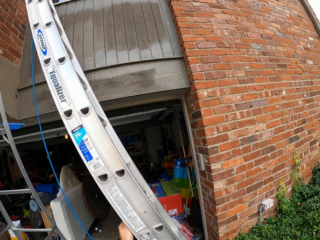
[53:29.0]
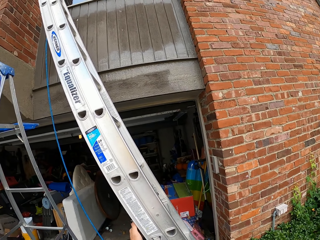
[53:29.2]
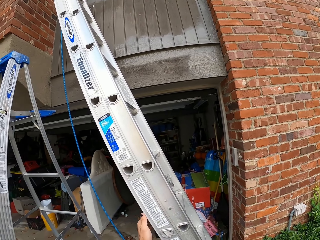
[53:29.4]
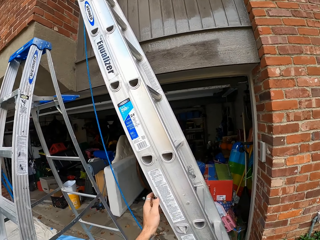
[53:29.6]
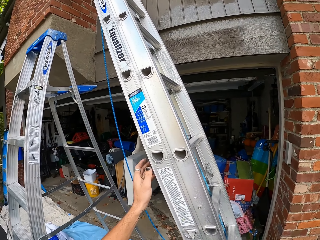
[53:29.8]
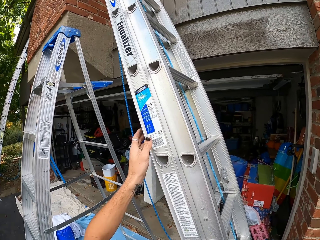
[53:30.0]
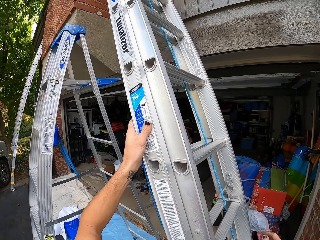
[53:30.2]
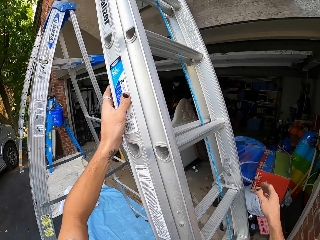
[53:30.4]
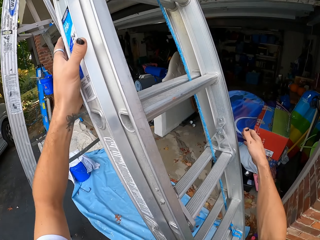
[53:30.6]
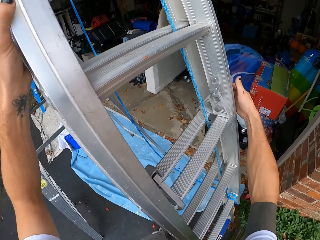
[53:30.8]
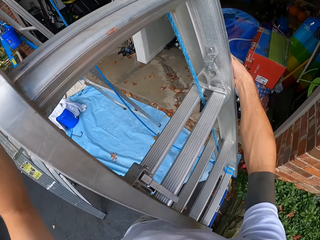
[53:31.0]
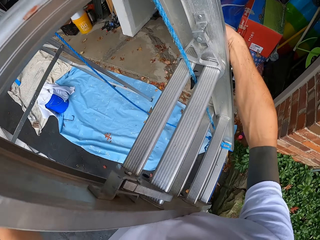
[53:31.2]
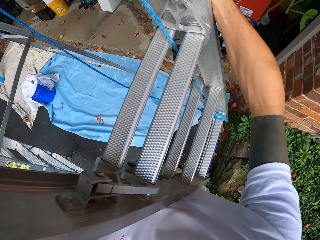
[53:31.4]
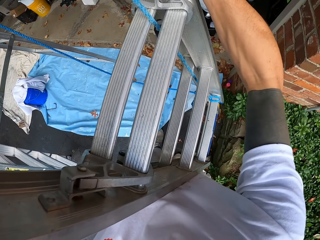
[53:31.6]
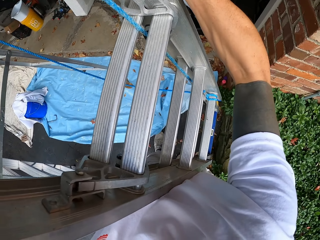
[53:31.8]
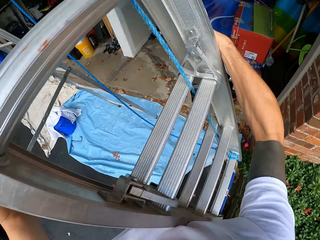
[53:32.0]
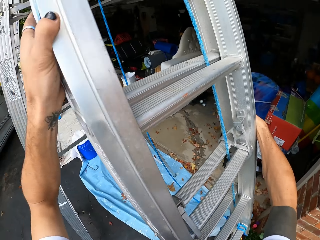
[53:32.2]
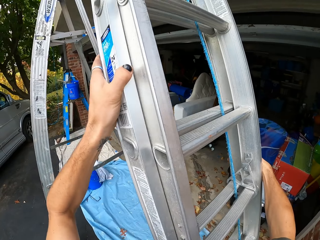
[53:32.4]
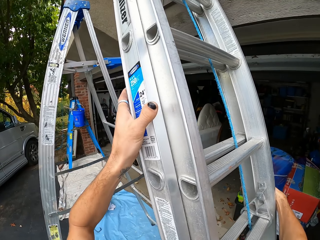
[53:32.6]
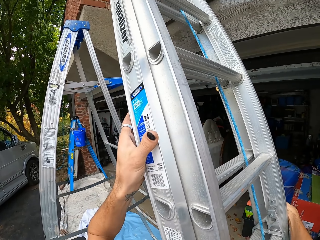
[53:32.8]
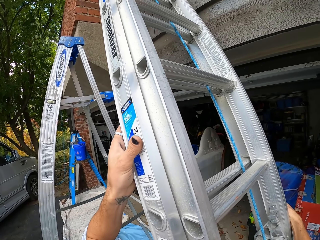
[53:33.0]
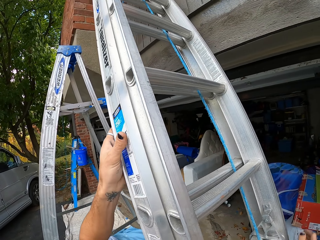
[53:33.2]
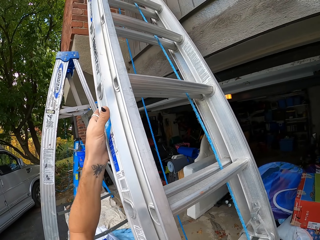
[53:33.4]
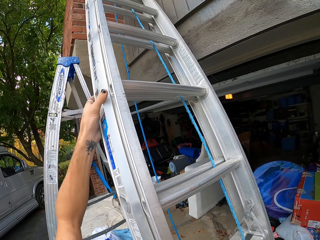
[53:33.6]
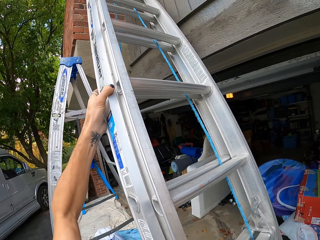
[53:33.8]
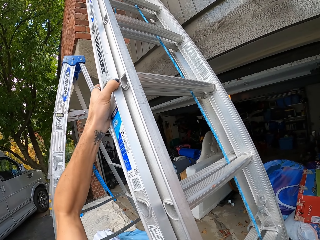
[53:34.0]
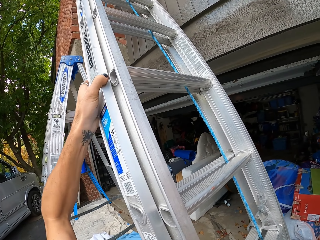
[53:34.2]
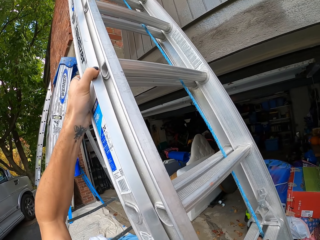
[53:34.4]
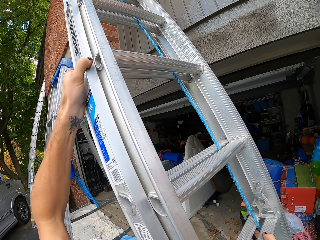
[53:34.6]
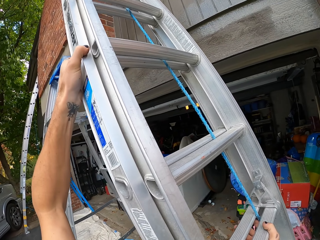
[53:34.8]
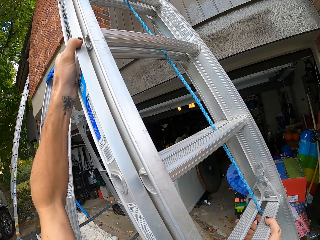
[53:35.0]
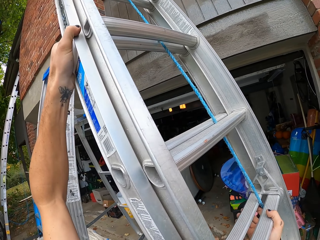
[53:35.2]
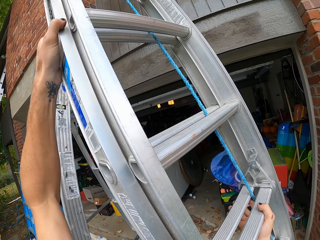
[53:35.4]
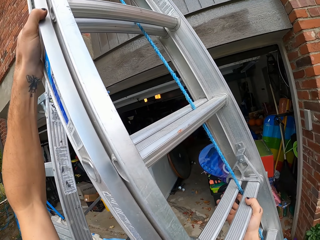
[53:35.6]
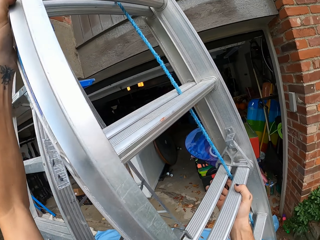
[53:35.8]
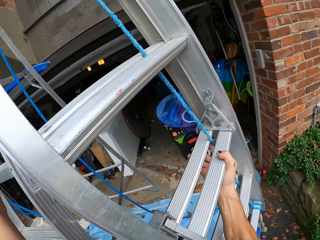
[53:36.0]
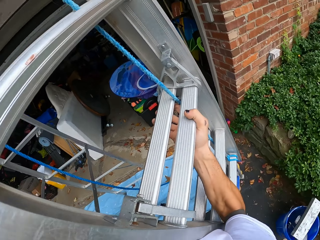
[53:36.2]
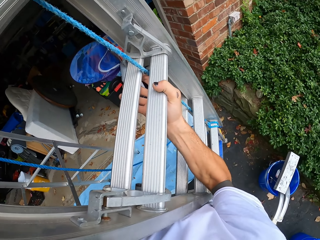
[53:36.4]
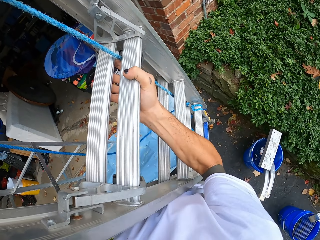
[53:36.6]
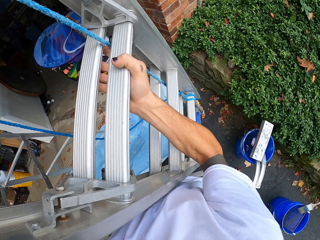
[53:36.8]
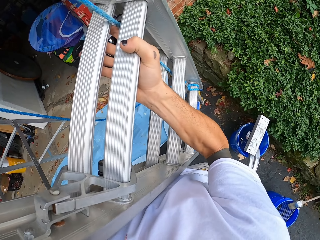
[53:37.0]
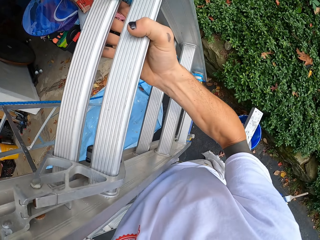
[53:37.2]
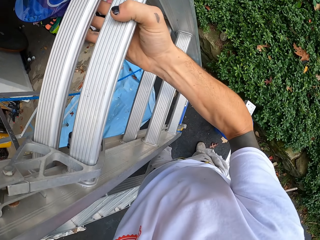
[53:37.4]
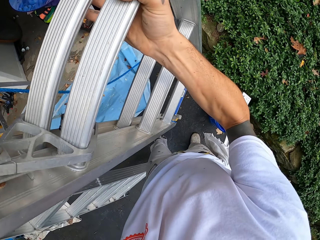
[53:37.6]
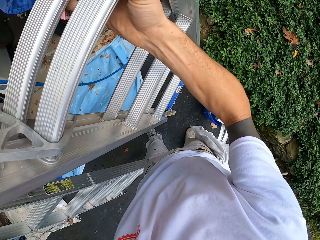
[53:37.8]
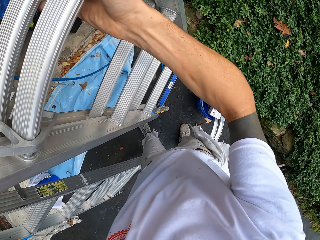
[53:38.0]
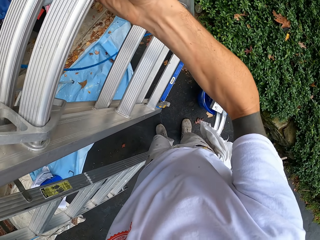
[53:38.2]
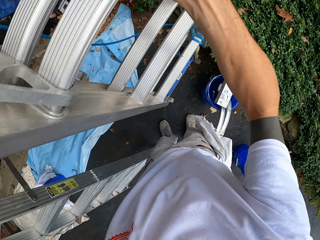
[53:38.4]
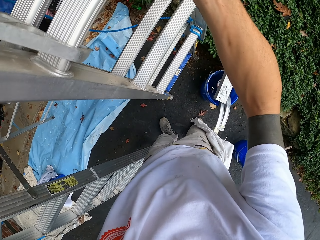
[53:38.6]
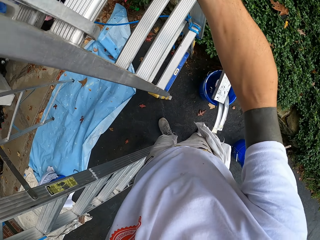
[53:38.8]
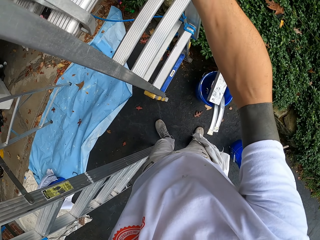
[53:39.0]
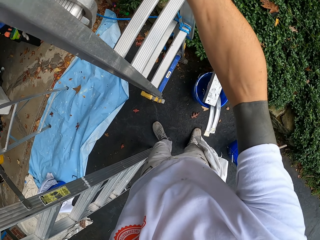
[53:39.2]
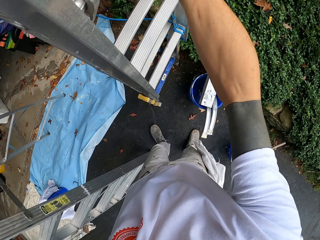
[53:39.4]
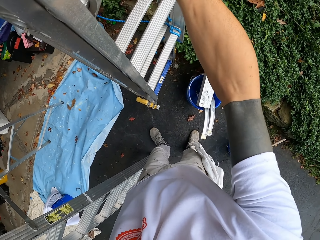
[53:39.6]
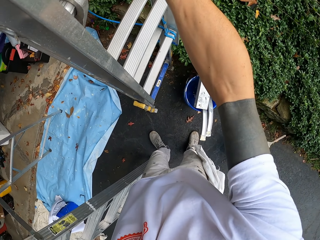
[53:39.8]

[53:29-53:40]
The camera wearer carries the ladder with his hands.

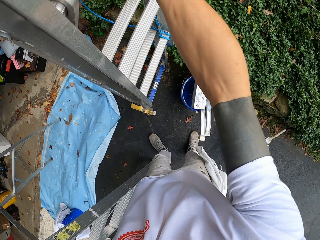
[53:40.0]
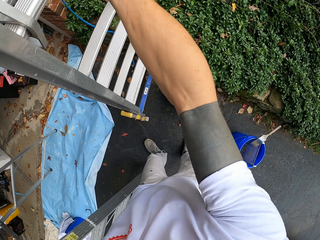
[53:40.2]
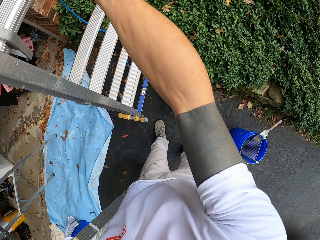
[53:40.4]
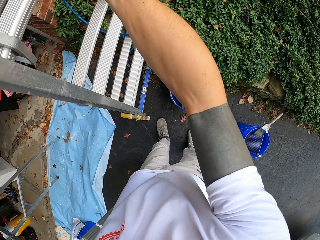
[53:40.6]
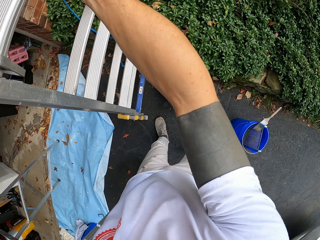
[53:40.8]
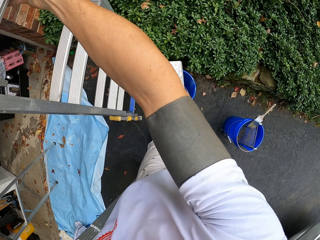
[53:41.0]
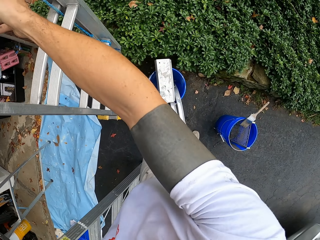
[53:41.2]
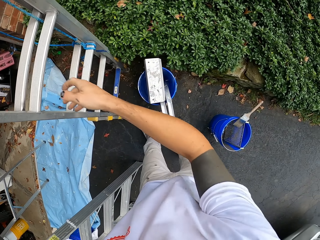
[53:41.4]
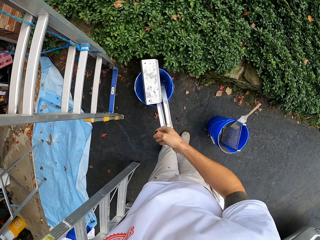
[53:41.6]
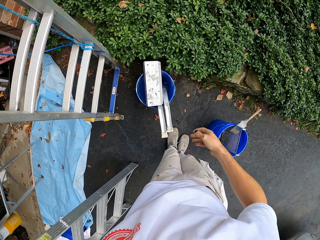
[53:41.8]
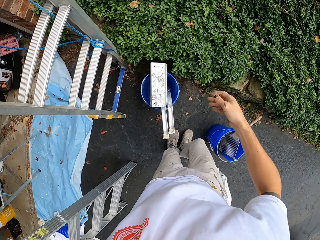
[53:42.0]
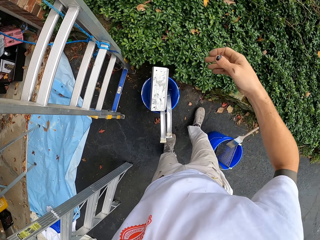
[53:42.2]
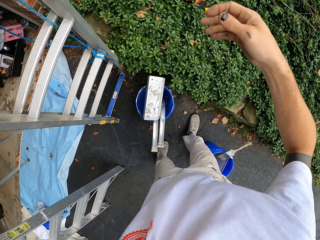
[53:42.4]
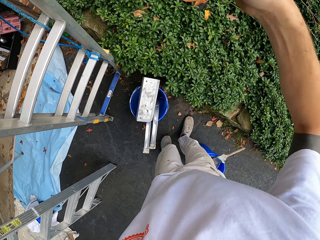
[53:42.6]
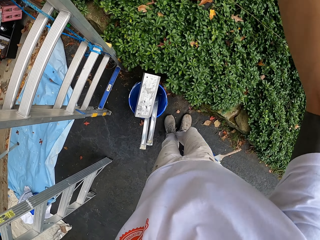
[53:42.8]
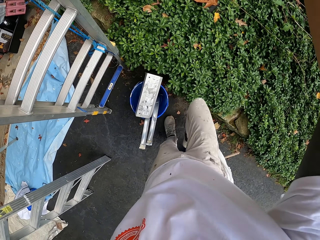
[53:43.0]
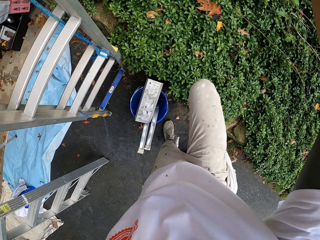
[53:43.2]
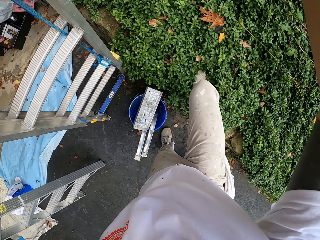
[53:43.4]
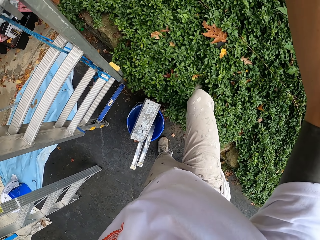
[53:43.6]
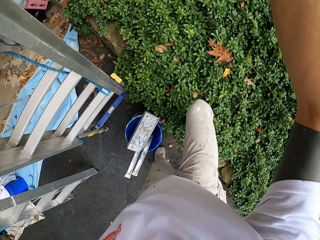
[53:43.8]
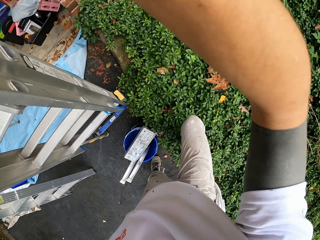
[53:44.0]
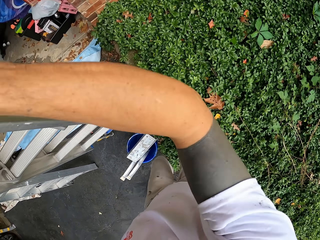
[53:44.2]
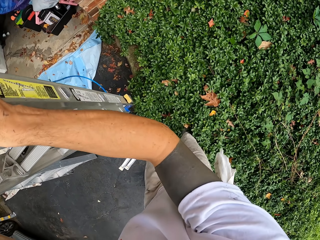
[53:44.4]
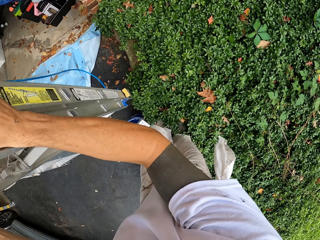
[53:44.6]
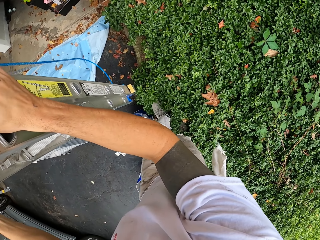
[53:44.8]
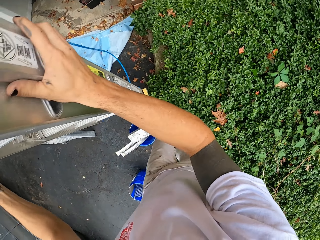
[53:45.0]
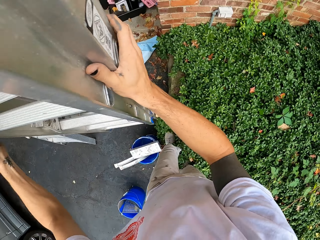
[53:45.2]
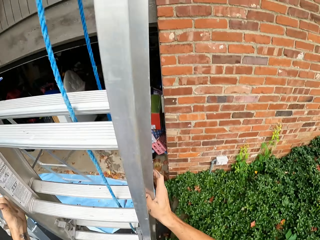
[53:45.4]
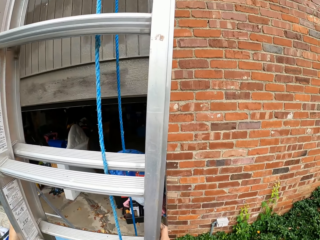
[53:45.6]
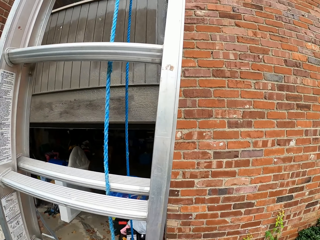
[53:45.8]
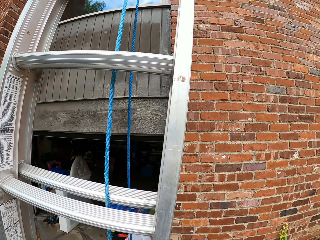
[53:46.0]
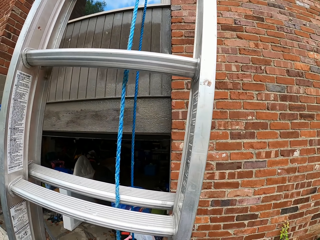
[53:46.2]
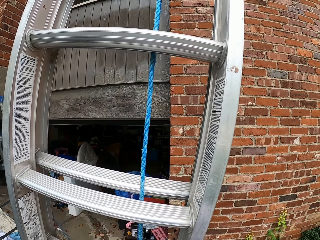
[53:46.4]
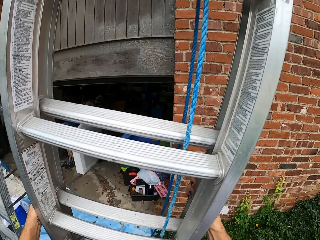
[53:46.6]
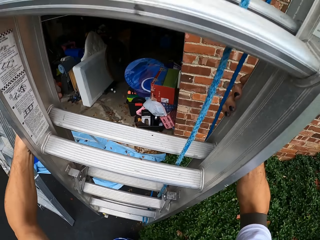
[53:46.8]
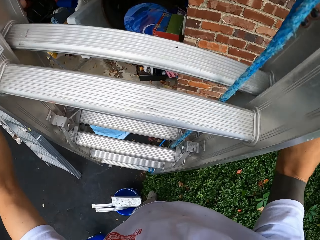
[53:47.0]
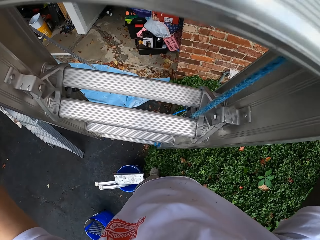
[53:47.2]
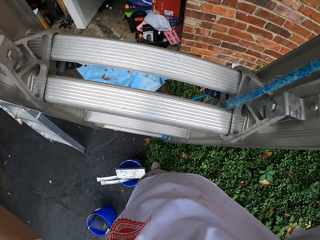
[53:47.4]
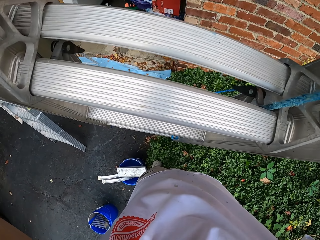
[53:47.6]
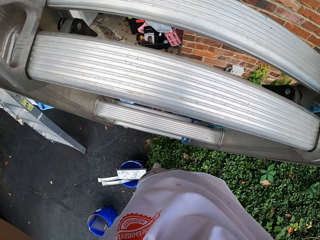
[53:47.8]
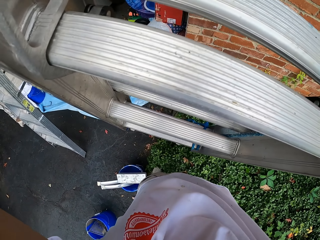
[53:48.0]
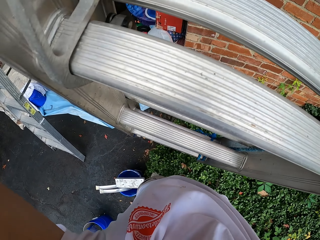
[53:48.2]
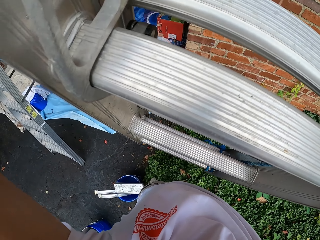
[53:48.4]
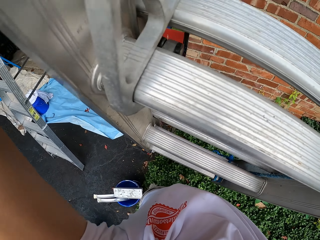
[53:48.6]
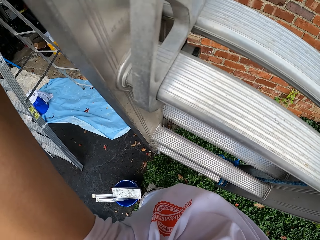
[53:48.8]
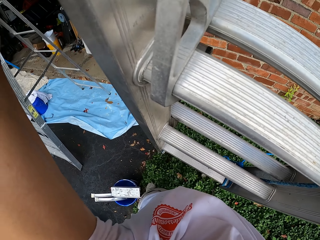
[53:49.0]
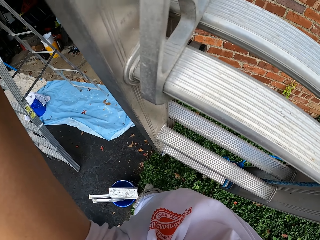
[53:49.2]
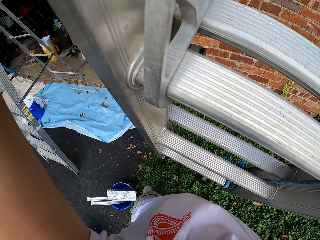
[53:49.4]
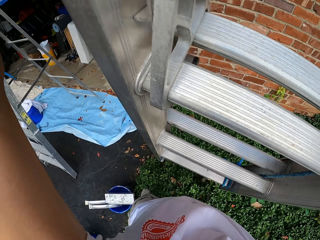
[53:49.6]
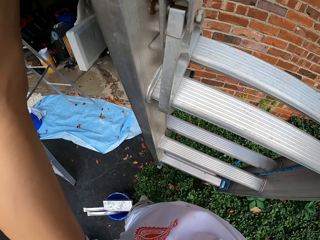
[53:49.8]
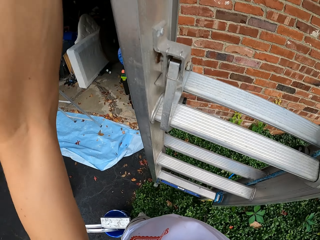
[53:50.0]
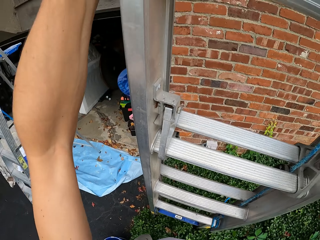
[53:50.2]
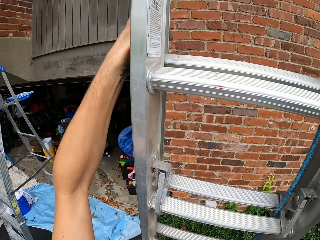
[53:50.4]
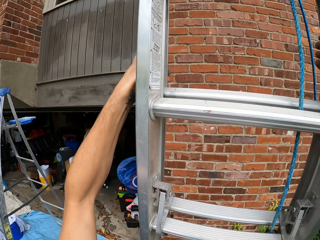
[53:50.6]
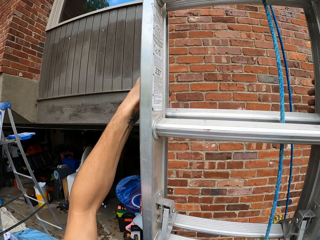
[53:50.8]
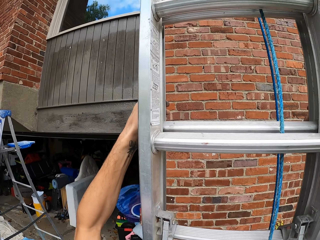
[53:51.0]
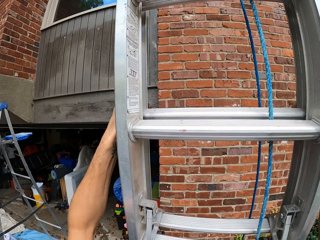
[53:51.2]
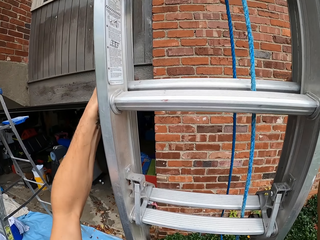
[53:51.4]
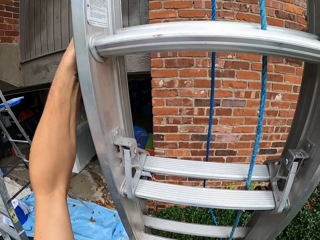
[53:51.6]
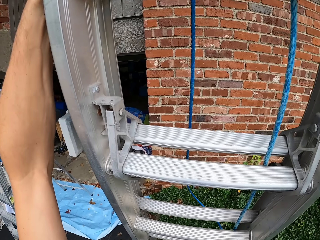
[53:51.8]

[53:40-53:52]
The camera wearer carries the ladder with his hands. He lifts the ladder.
